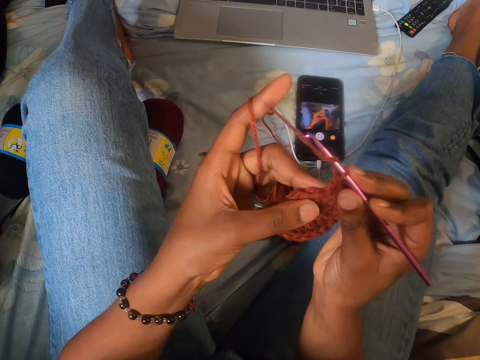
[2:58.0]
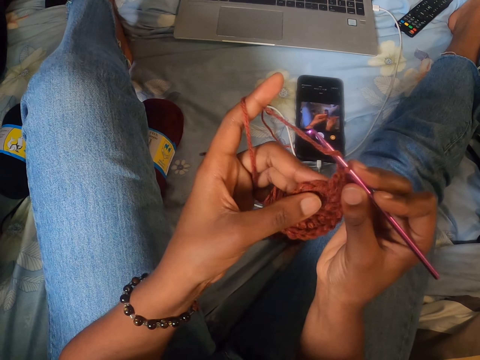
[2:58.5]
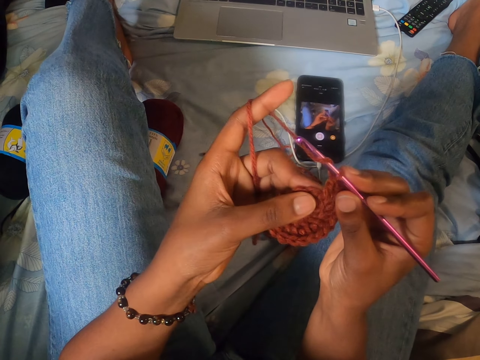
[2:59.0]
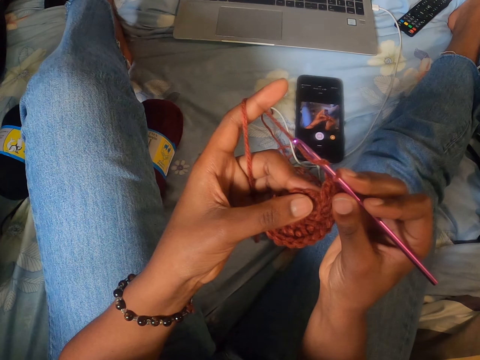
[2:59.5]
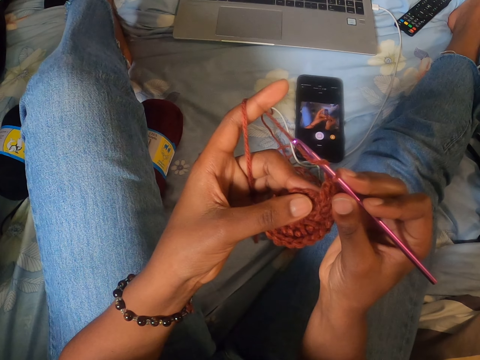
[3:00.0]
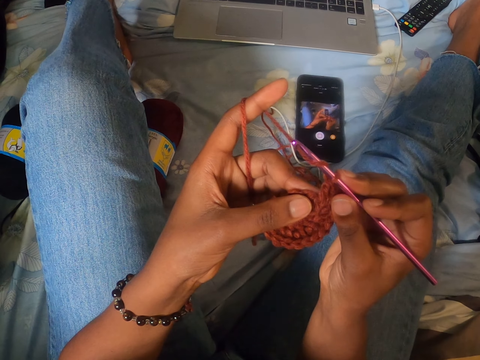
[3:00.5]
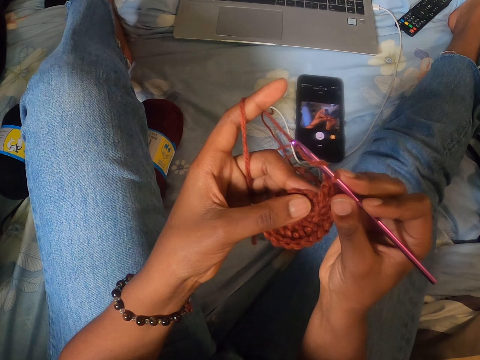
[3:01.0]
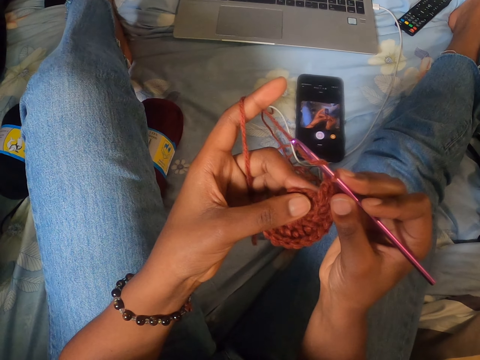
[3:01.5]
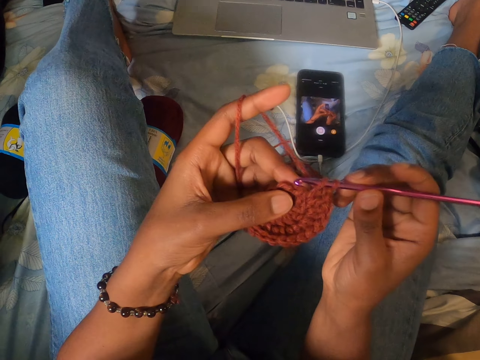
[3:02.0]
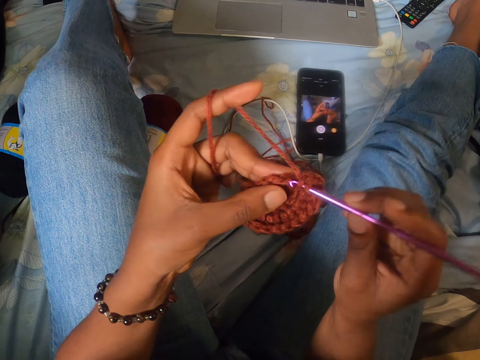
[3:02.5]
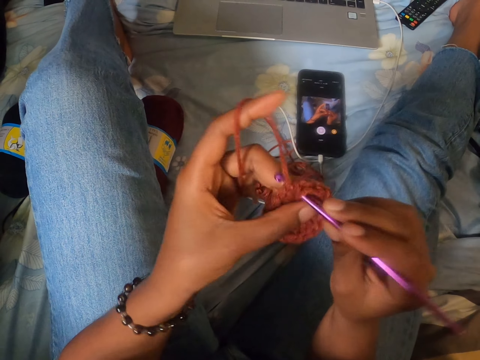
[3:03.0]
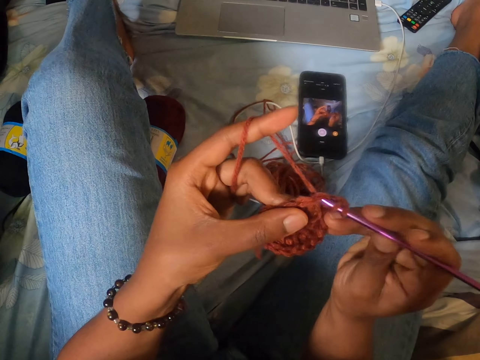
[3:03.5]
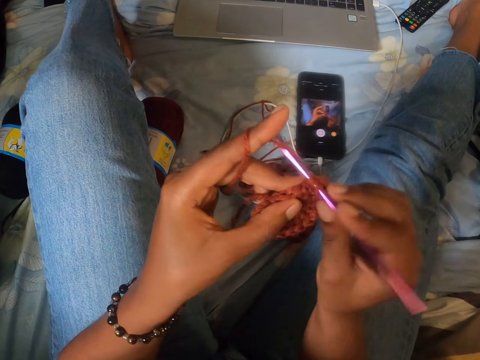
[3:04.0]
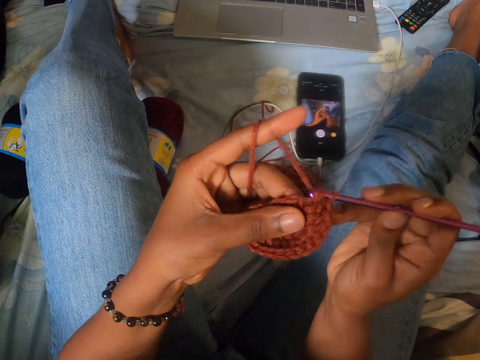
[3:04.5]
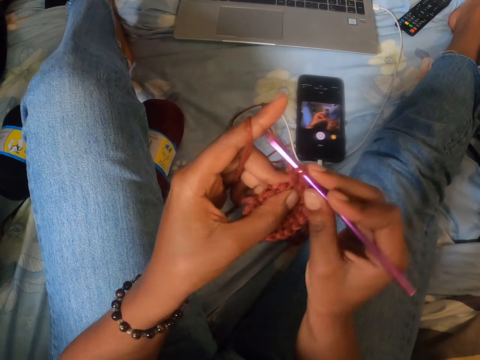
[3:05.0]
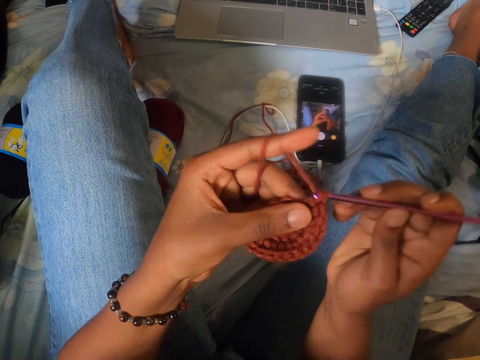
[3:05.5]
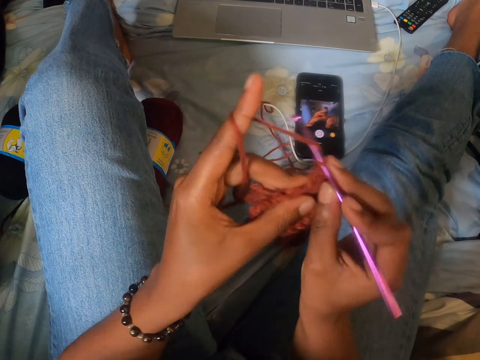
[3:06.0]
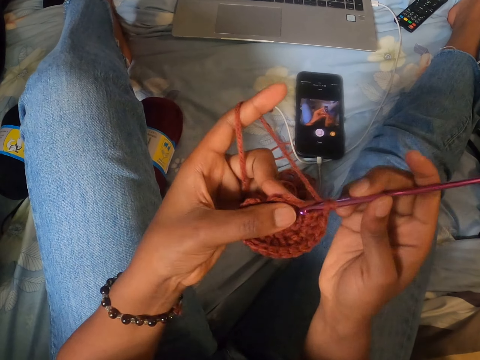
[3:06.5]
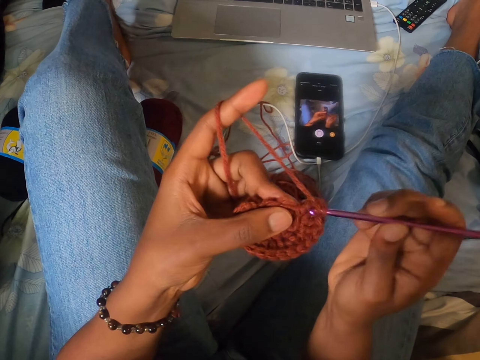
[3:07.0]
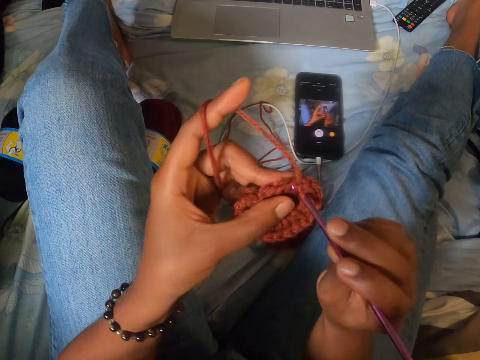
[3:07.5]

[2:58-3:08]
The camera wearer looks around. They knit fabric of yarn with a crochet.

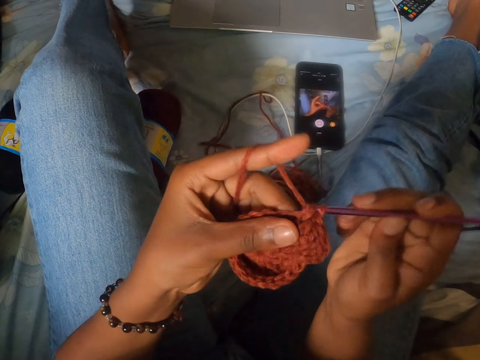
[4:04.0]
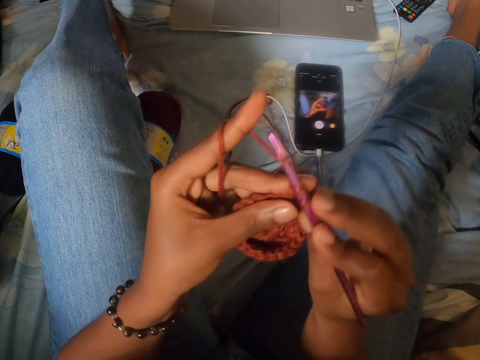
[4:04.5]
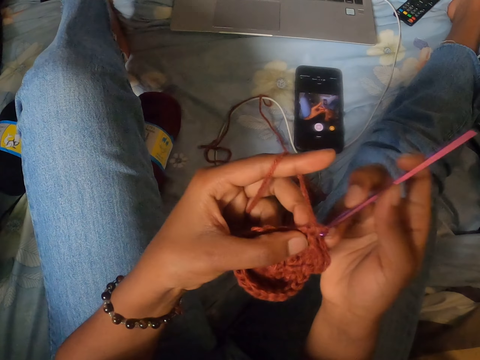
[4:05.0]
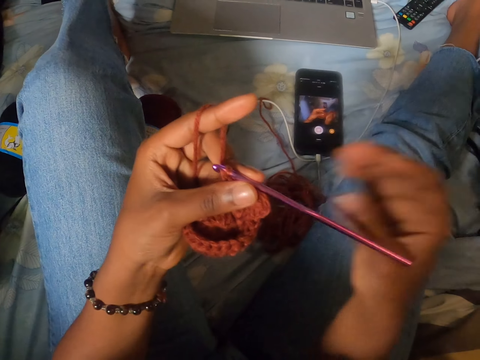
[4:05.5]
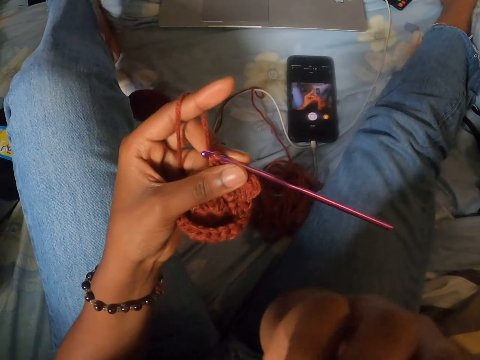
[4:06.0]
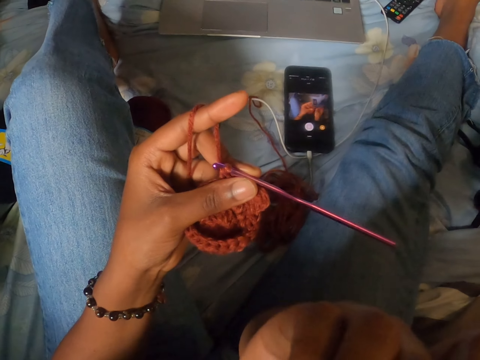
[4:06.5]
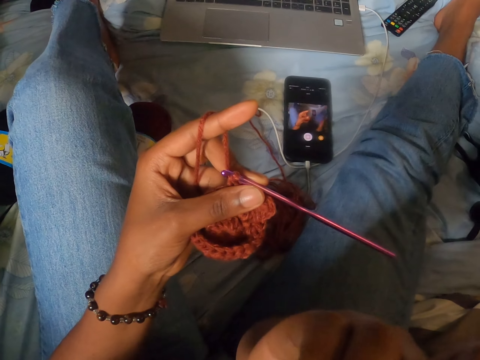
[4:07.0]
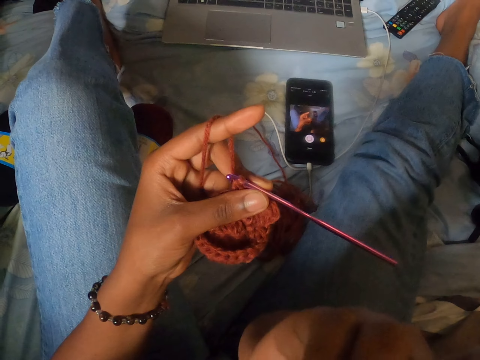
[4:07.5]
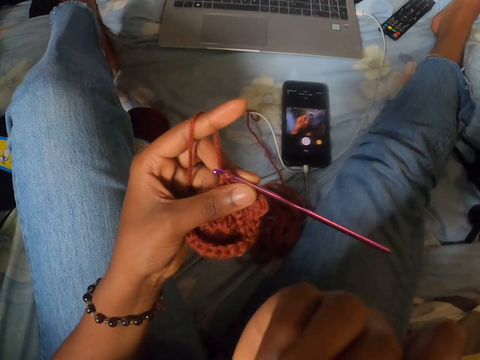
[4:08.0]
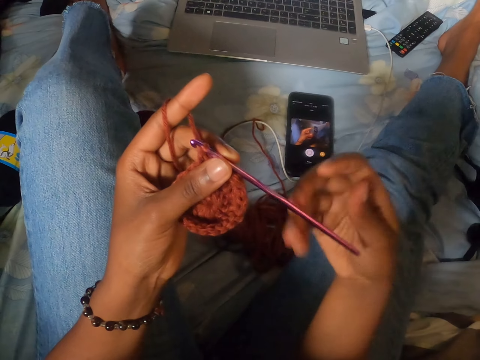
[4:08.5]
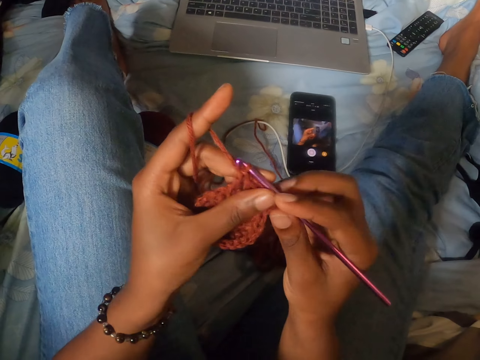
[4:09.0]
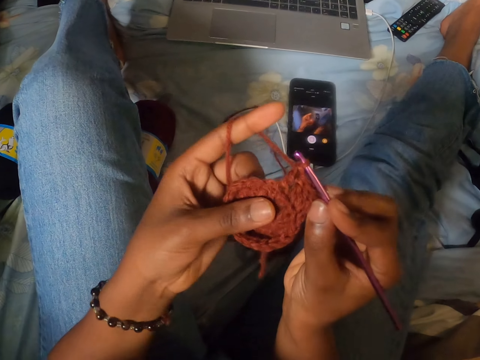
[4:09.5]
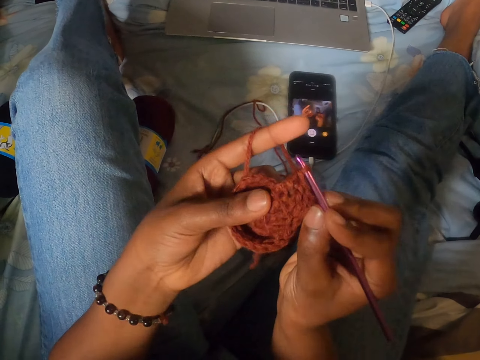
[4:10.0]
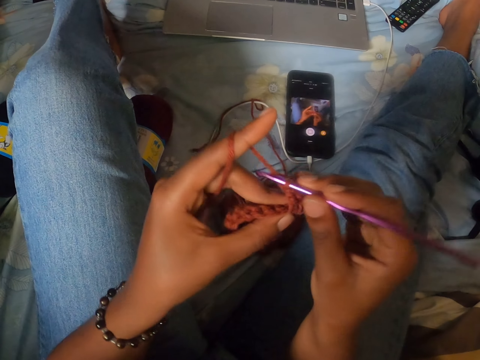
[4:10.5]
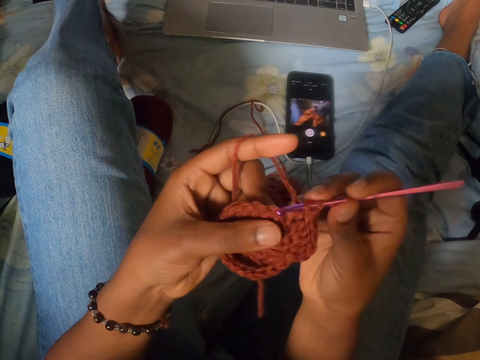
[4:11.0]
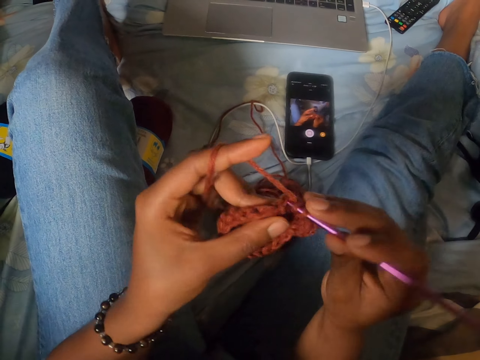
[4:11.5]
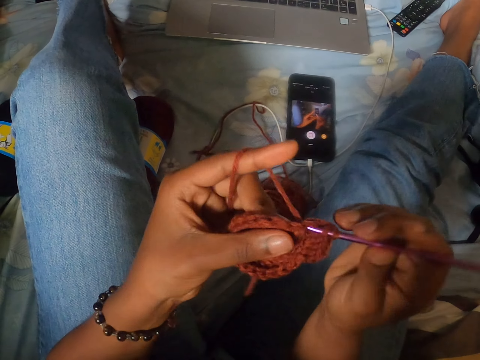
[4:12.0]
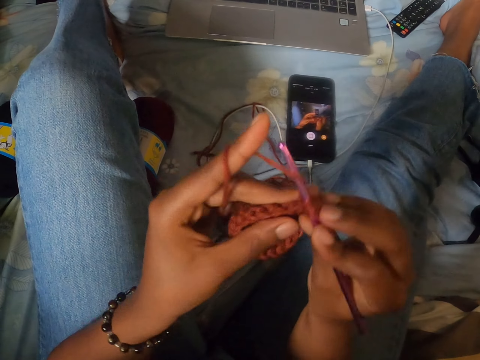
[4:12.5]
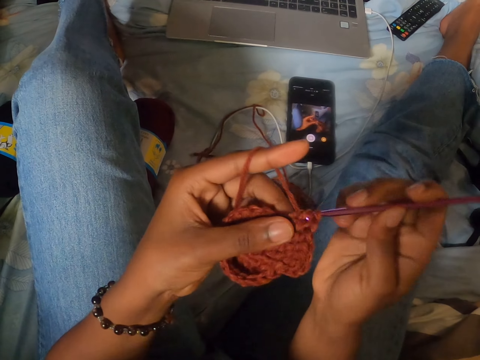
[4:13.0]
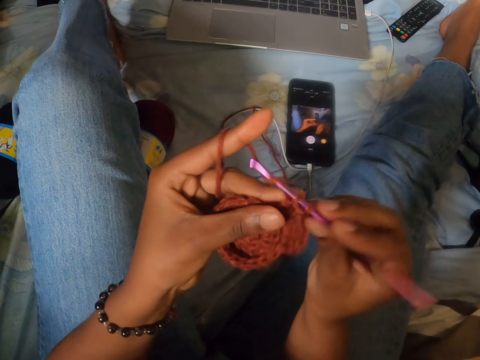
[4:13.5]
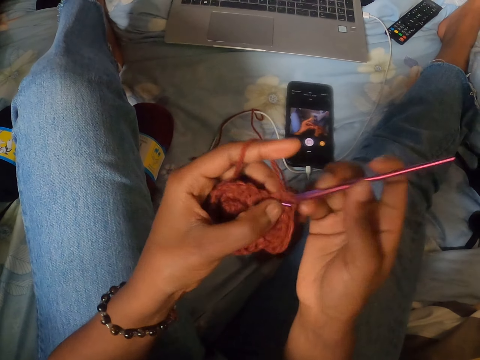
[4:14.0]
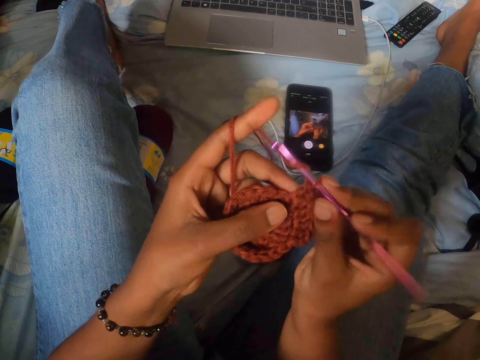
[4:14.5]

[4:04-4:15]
The camera wearer passes the crochet hook from her left hand to her right hand. She raises her right hand. She touches her face with her right hand. She passes the crochet hook from her left hand to her right hand. She crochets with her right hand.

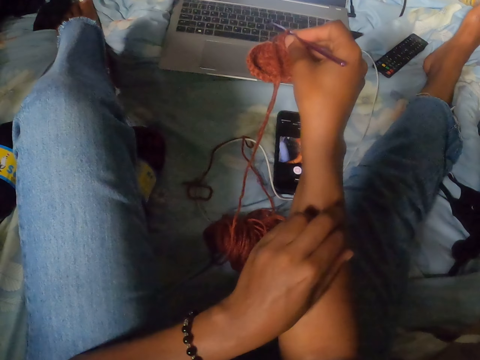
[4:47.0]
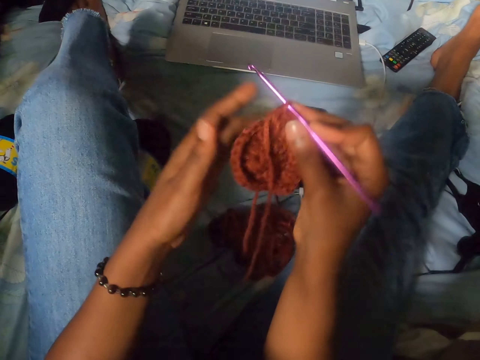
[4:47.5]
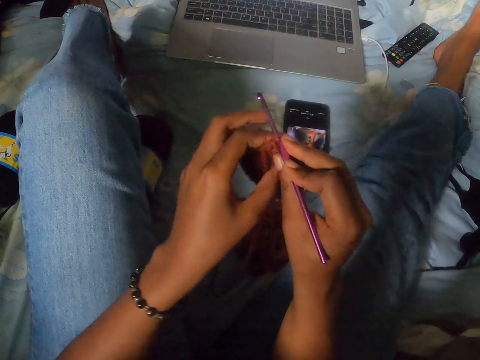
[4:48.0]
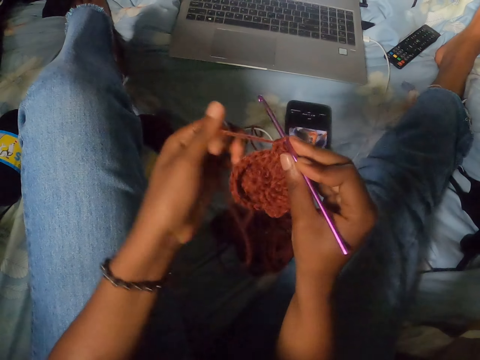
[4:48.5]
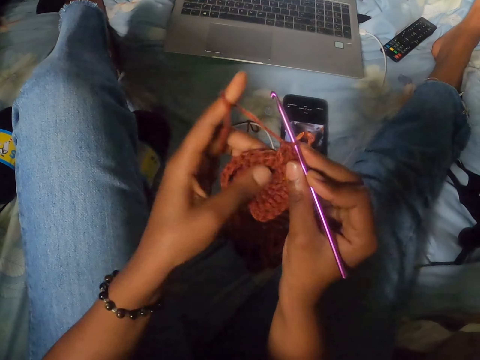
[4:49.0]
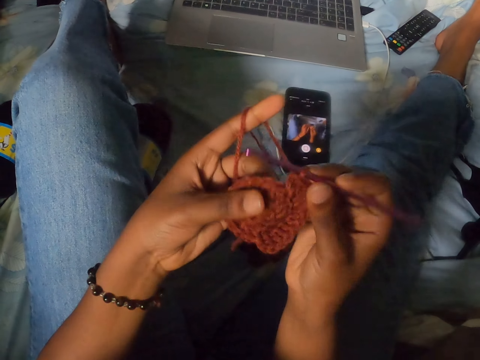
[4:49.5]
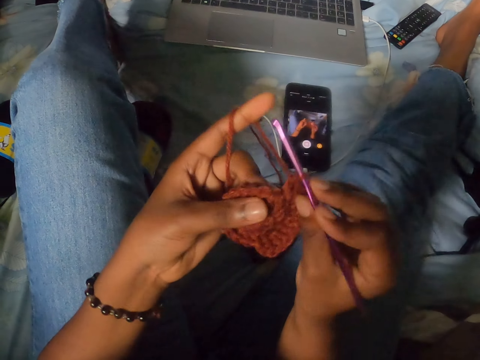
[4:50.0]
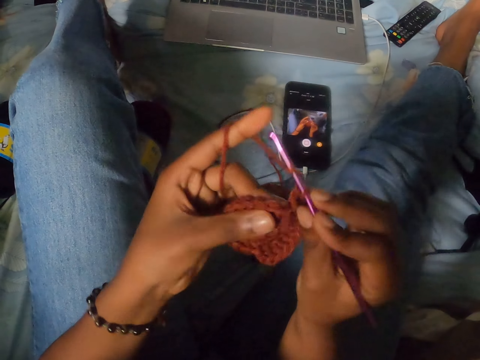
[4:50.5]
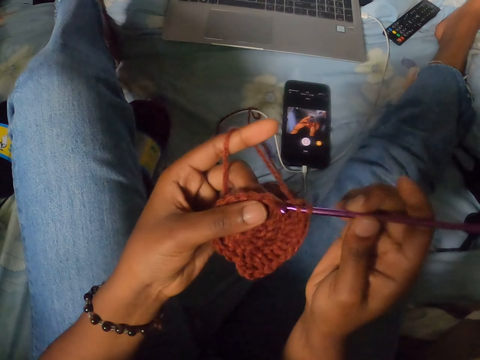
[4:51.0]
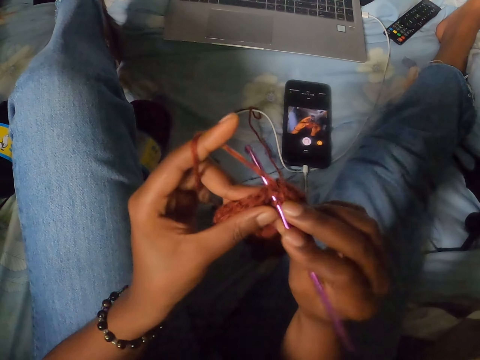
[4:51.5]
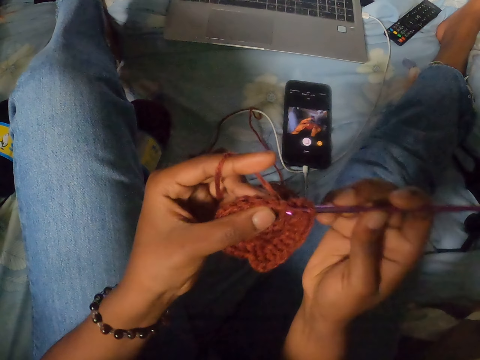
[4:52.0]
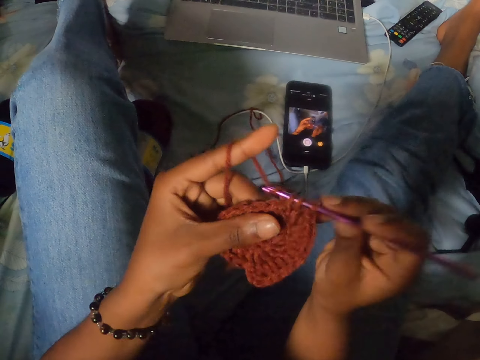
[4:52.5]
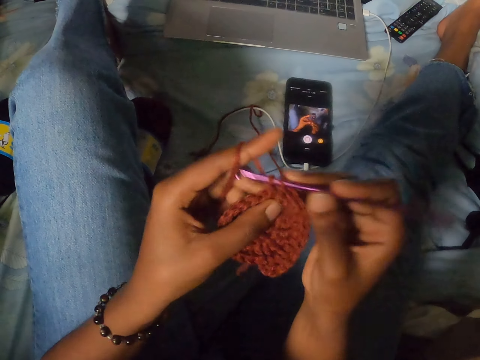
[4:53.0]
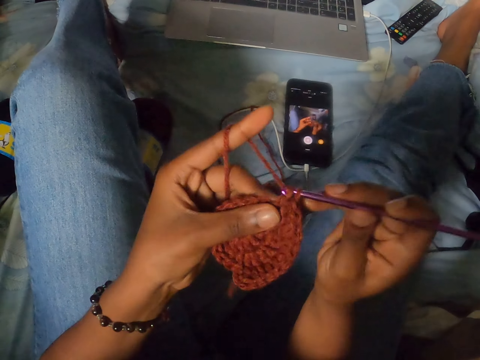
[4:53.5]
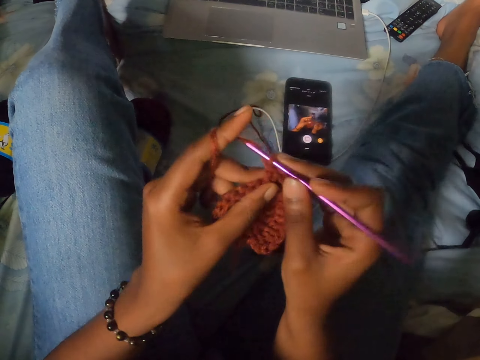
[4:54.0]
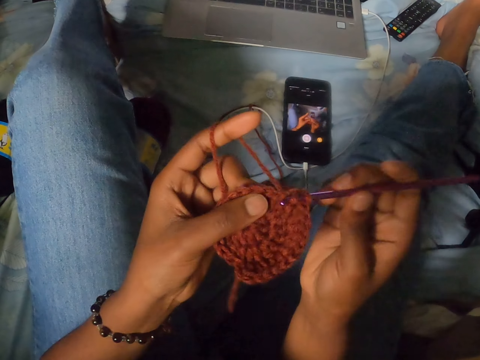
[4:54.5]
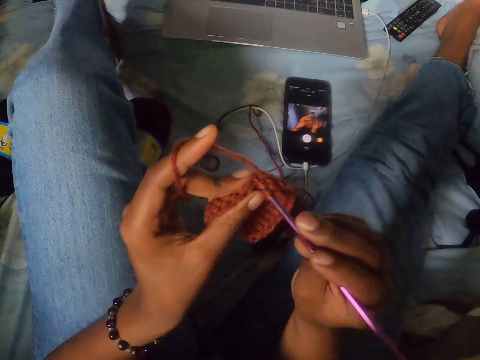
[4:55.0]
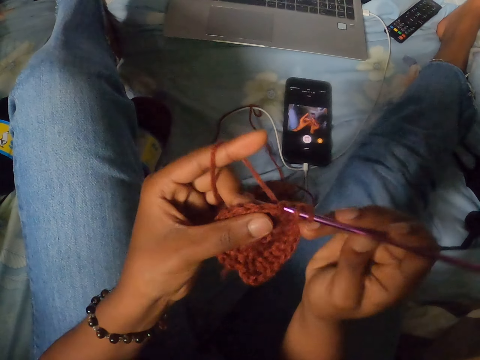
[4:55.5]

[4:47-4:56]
The camera wearer holds the crochet with her left hand. She swirls a yarn on her left index finger. She holds the yarn. She crochets the yarn with the crochet hook in her left hand. She twists the yarn on the crochet hook. She crochets the yarn with the crochet hook.
